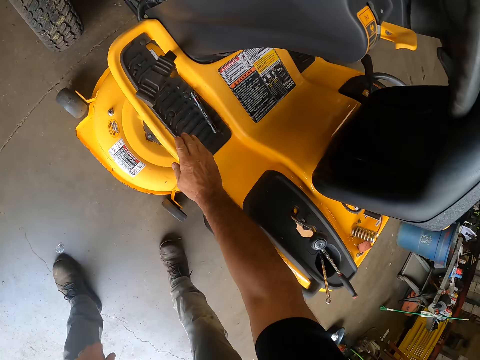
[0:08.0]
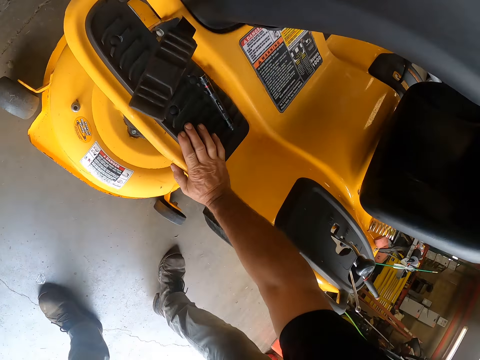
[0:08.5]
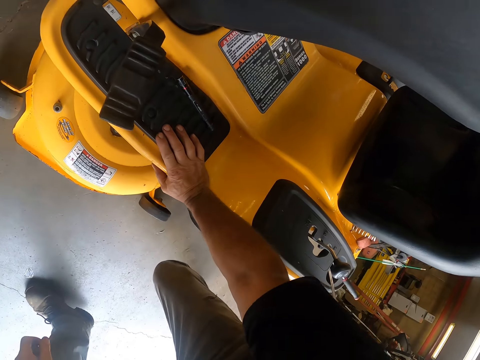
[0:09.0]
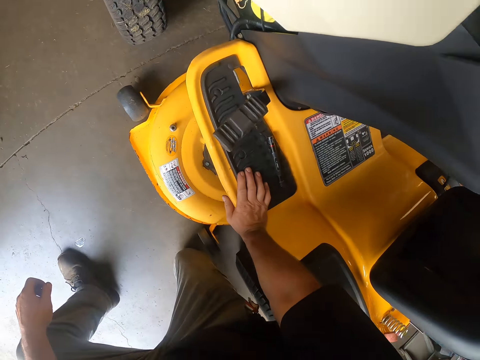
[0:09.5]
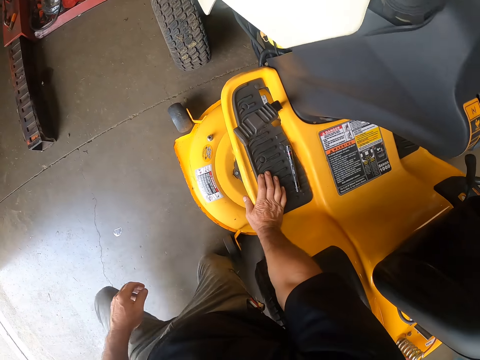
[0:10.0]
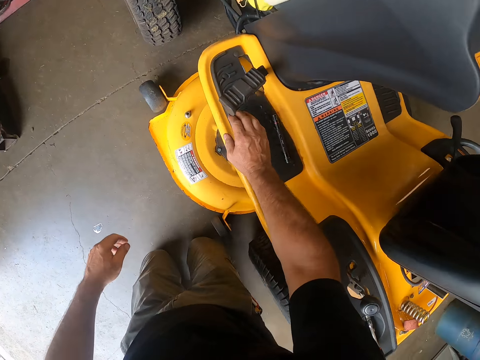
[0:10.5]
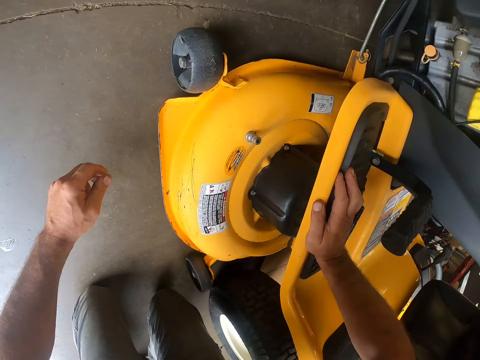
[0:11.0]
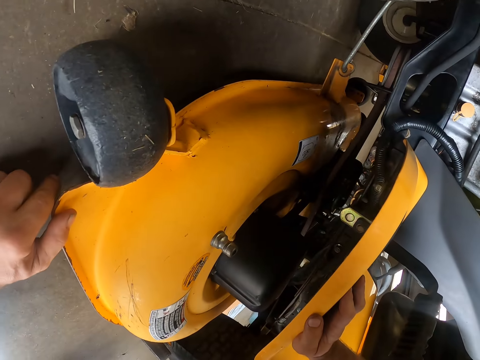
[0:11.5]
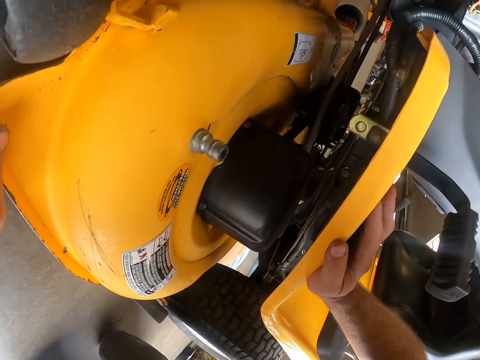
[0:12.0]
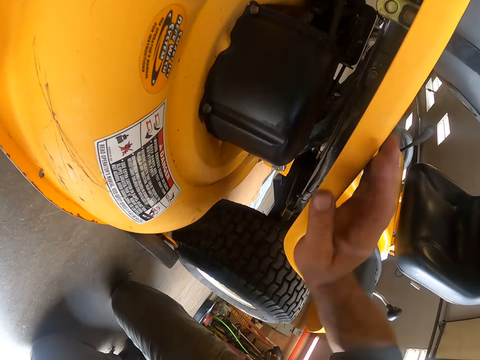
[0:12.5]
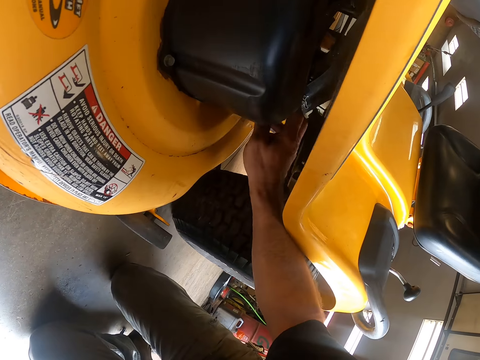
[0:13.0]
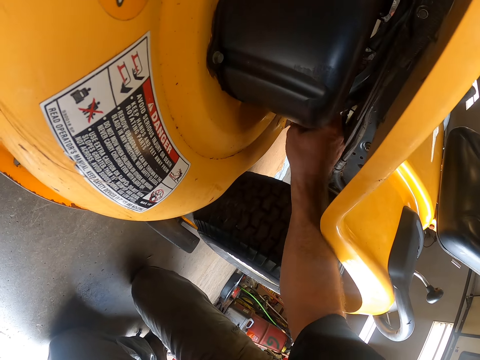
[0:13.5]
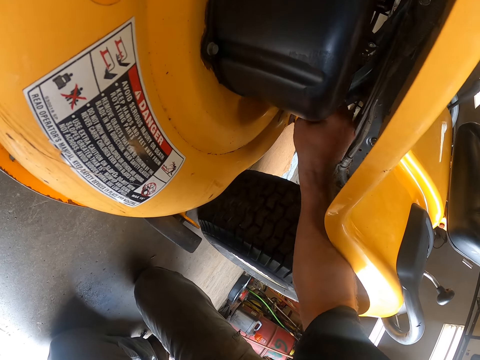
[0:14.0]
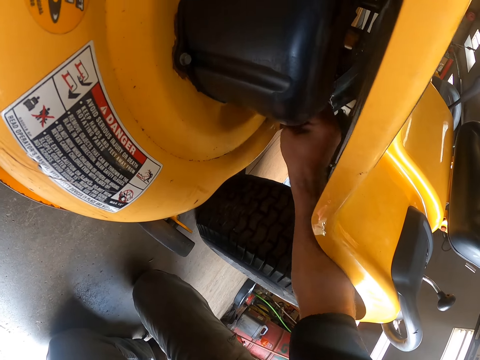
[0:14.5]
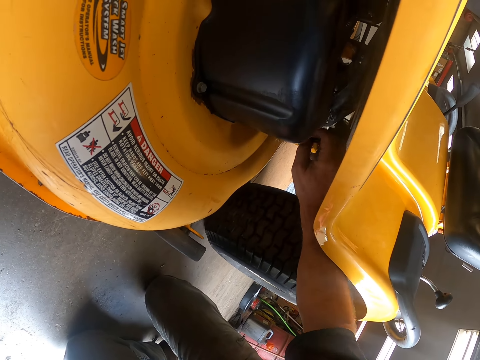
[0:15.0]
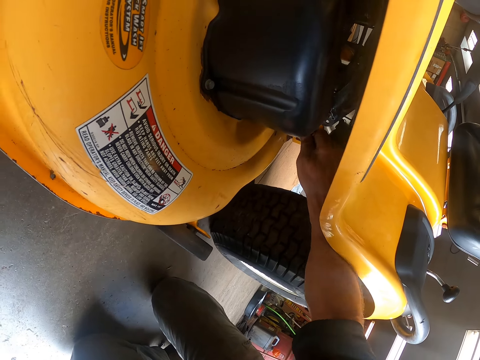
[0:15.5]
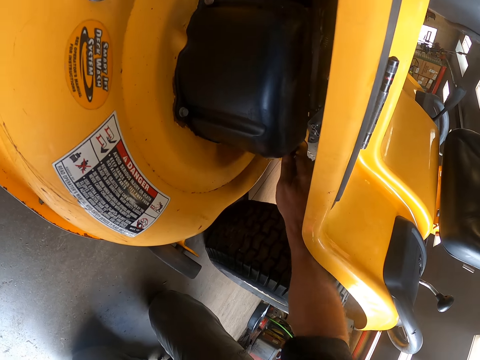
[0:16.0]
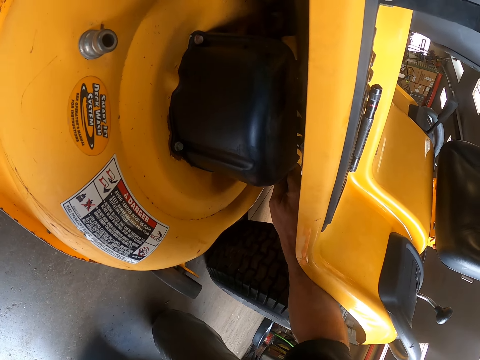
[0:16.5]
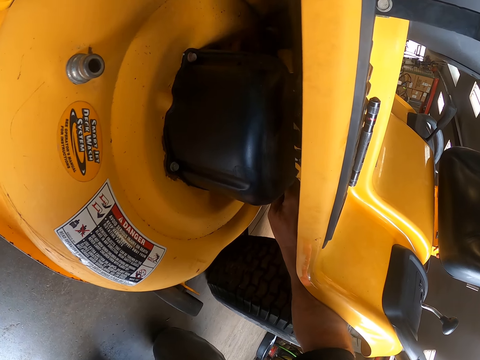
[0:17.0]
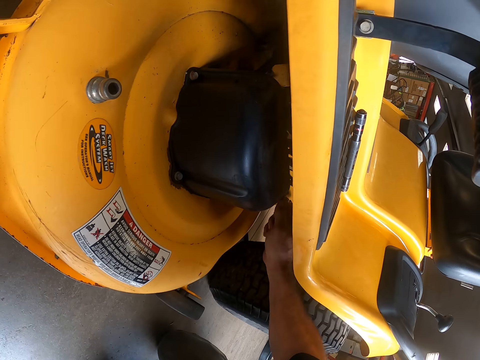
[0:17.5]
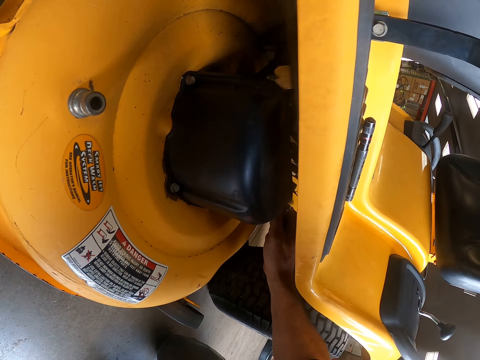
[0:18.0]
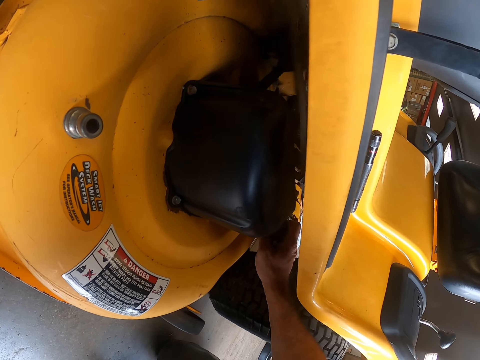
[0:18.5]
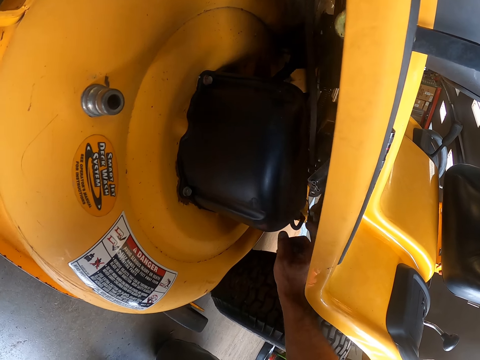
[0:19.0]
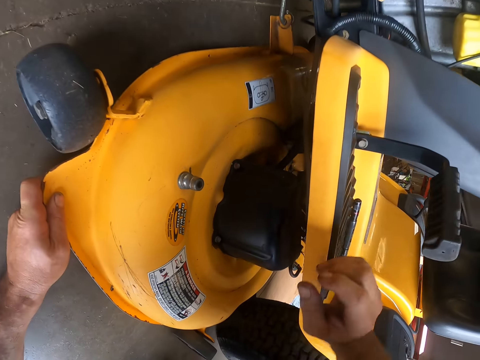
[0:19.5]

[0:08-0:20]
The camera wearer kneels down. They loosen a screw in the machine. They handle a deck.

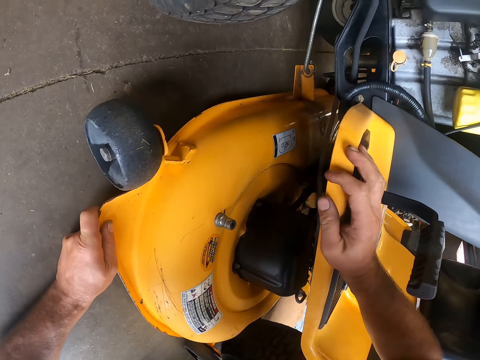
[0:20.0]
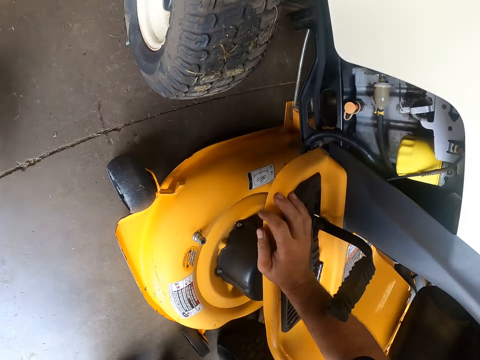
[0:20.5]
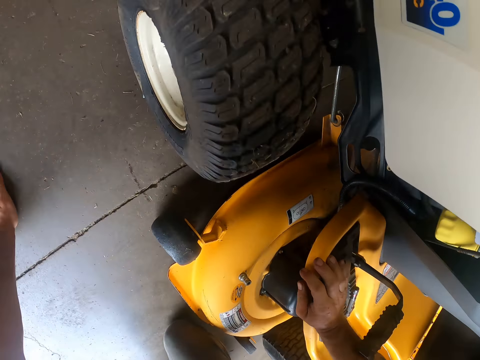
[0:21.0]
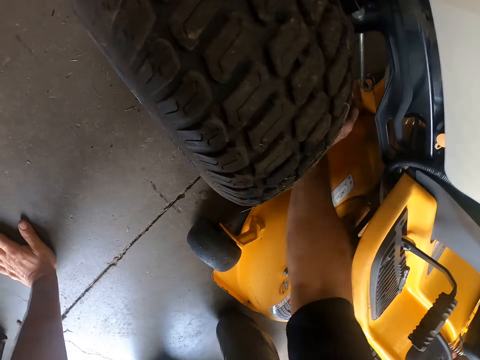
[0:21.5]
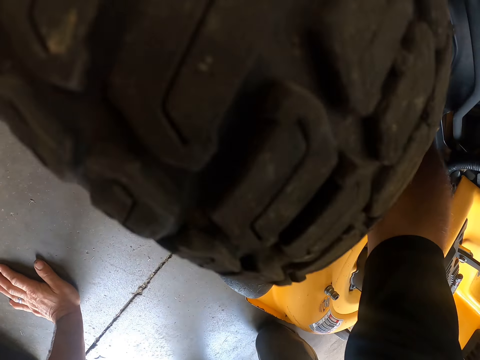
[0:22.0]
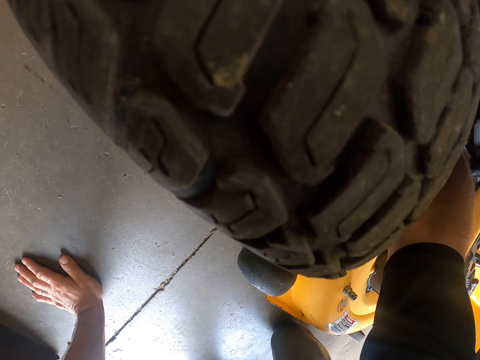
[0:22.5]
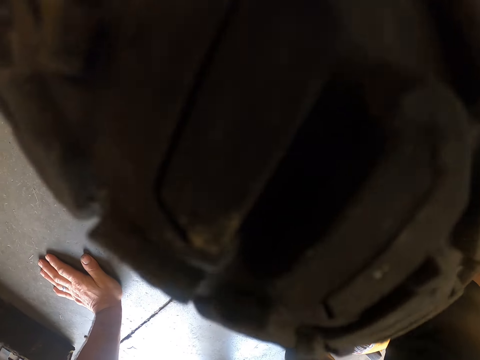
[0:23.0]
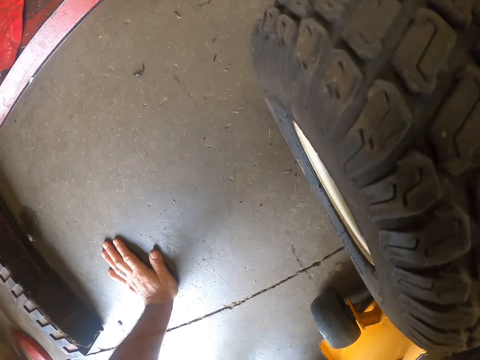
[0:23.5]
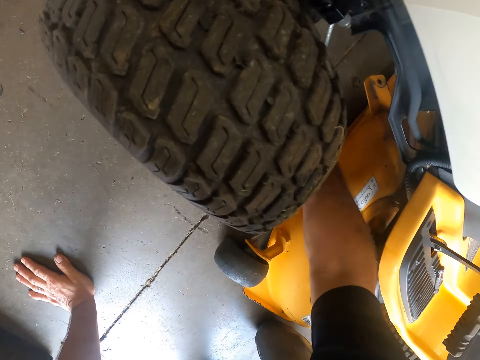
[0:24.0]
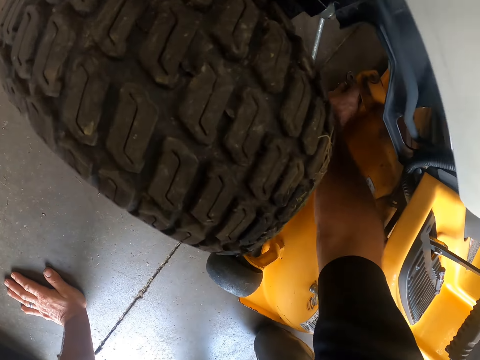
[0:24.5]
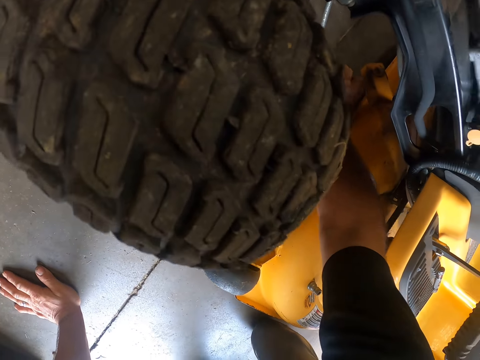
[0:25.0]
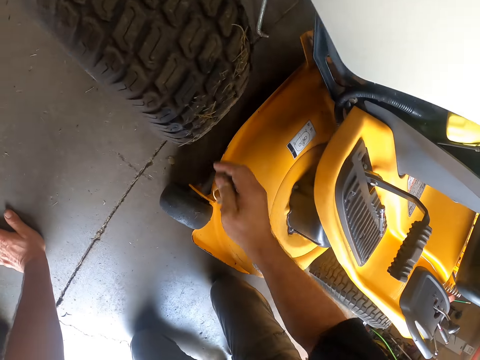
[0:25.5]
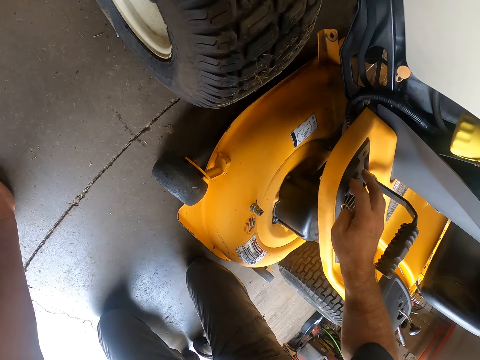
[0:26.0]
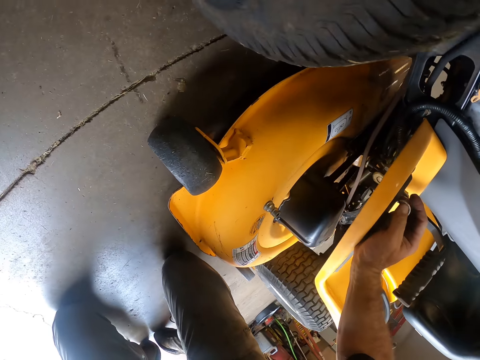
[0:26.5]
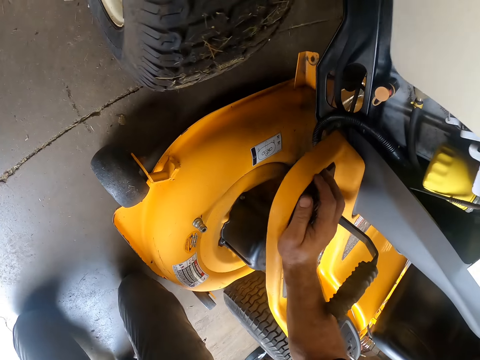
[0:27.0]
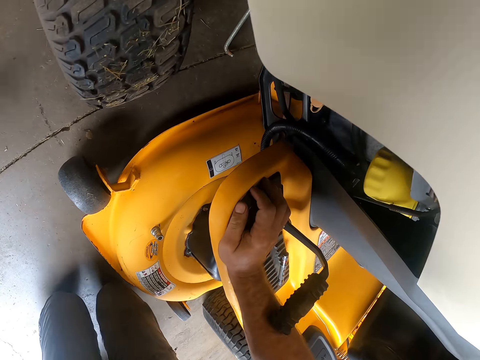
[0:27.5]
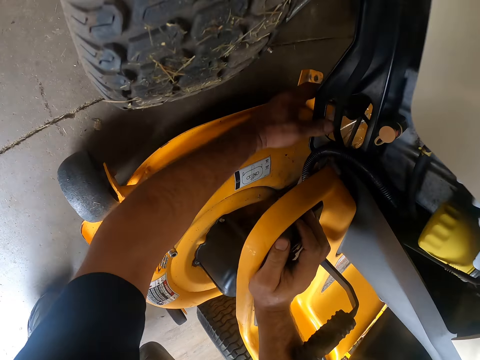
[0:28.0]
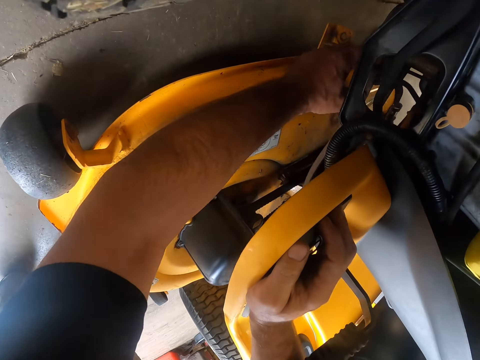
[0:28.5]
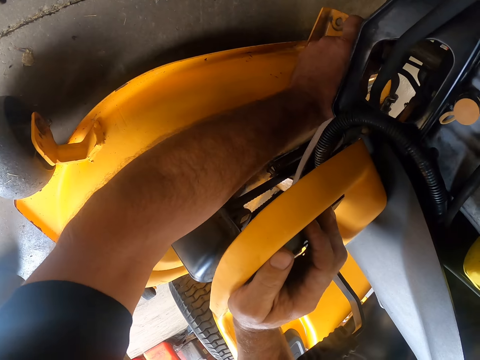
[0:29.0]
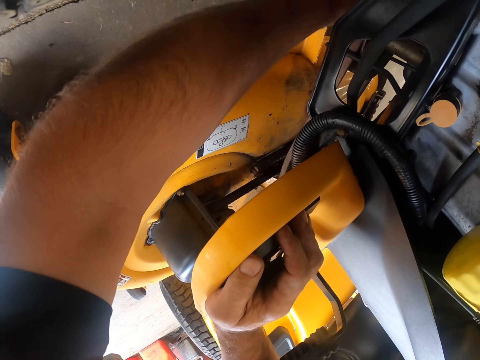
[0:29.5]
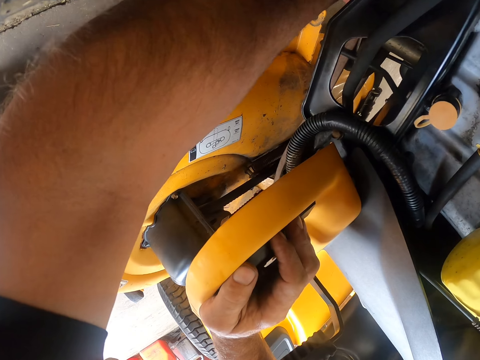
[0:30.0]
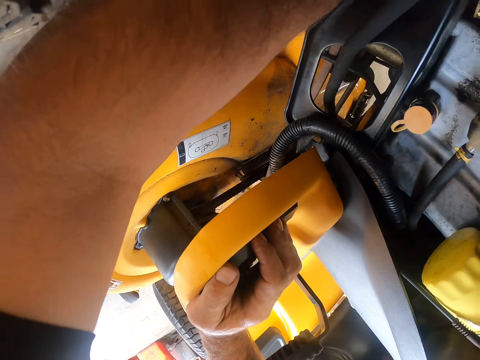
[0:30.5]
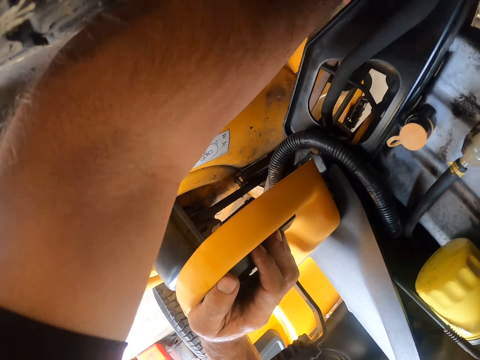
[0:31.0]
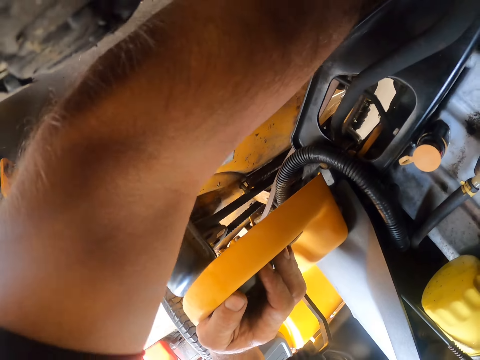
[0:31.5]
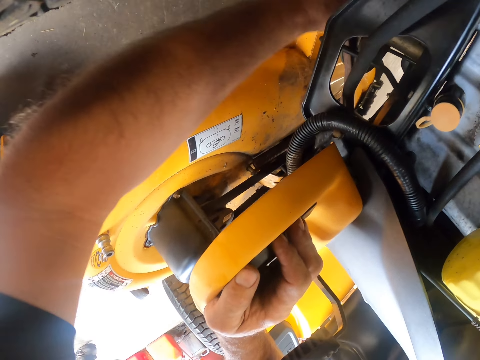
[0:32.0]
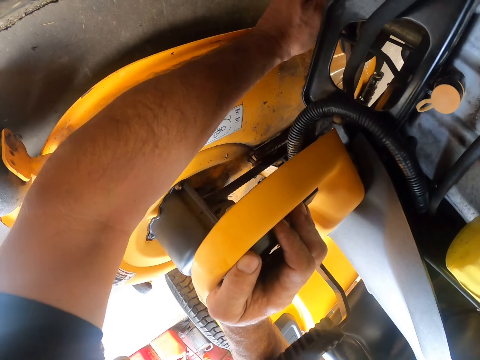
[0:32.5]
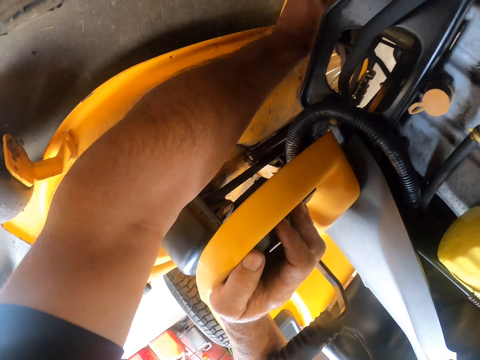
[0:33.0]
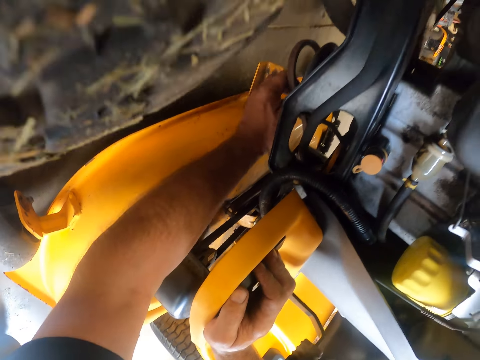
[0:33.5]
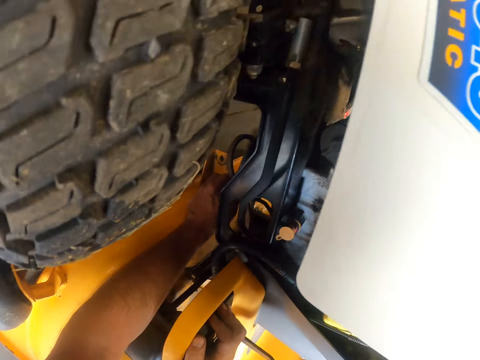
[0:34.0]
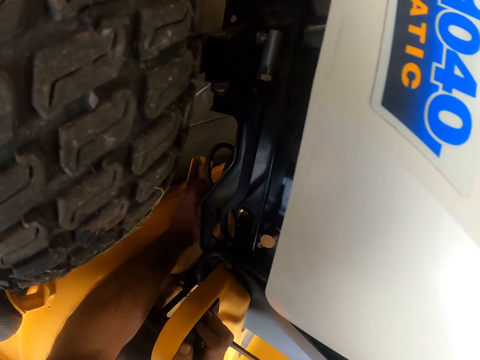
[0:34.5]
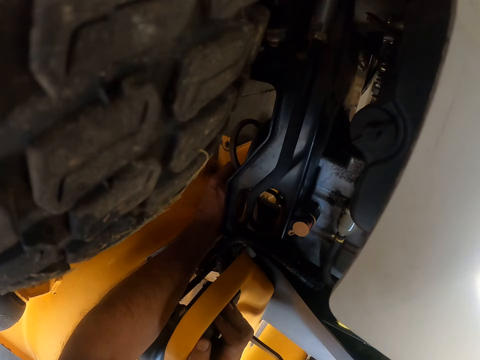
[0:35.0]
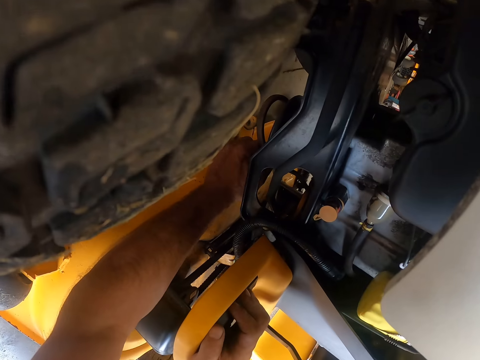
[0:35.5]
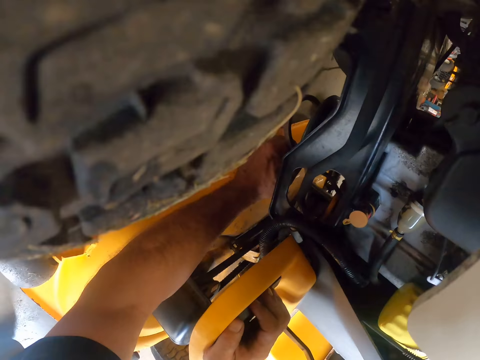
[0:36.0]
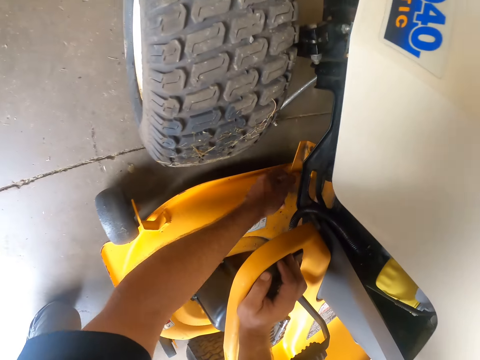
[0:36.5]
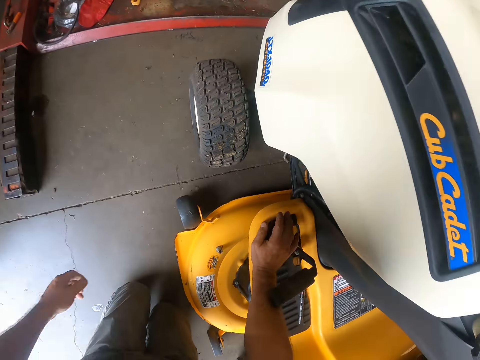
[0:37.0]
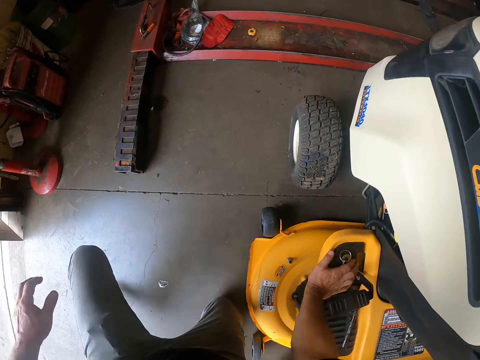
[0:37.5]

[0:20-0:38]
The camera wearer handles a deck. They pick up a nut and put the nut on a lawn mower. They handle the deck and pull the deck.
